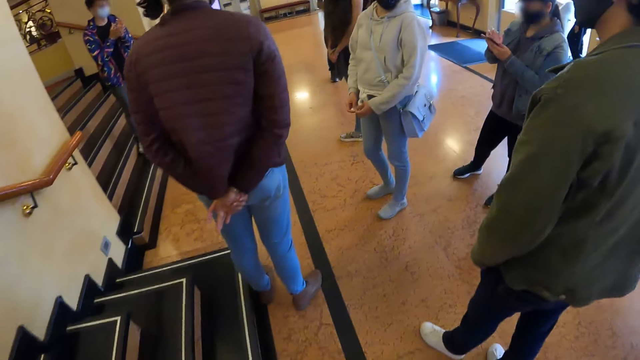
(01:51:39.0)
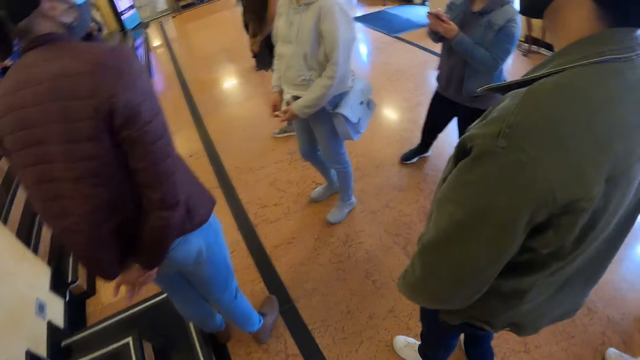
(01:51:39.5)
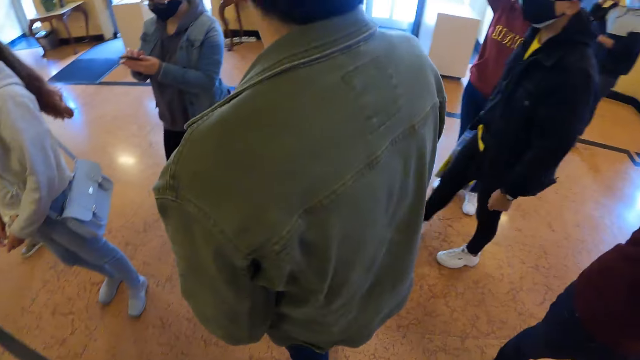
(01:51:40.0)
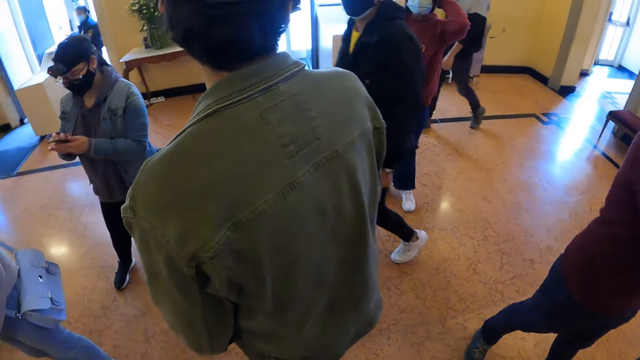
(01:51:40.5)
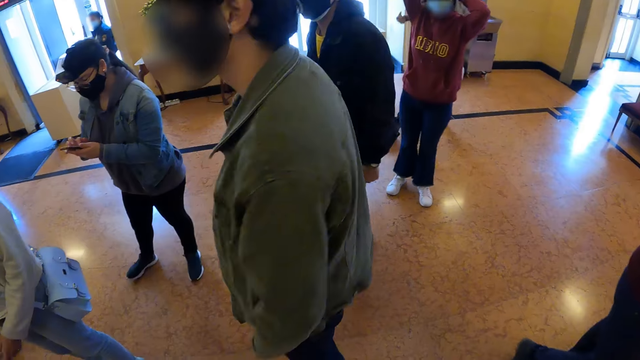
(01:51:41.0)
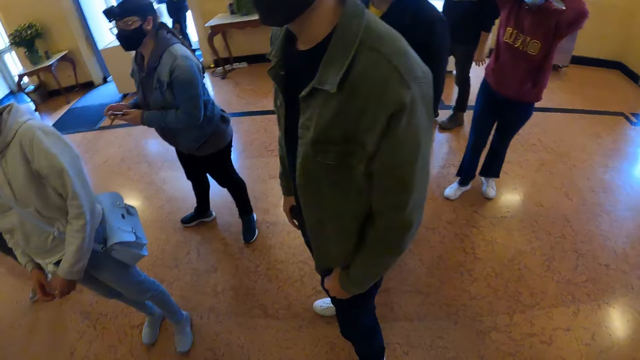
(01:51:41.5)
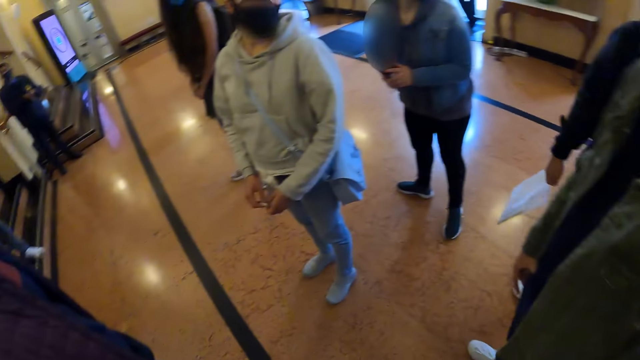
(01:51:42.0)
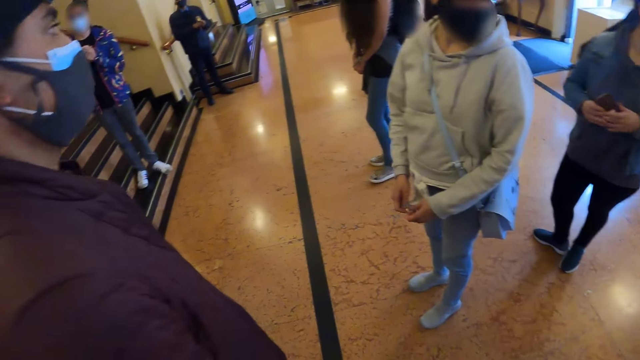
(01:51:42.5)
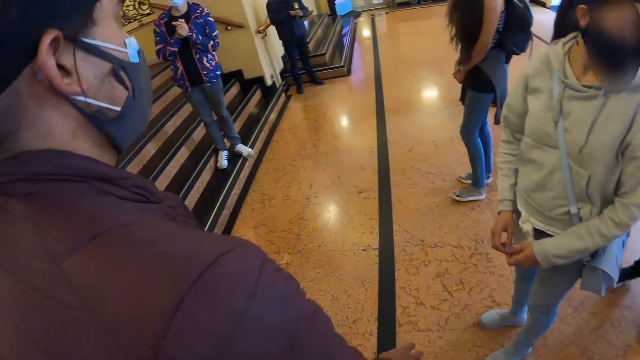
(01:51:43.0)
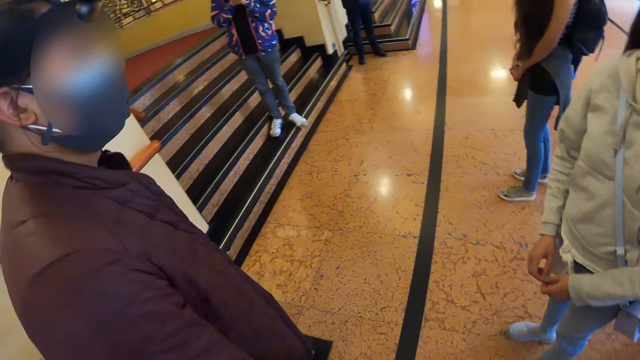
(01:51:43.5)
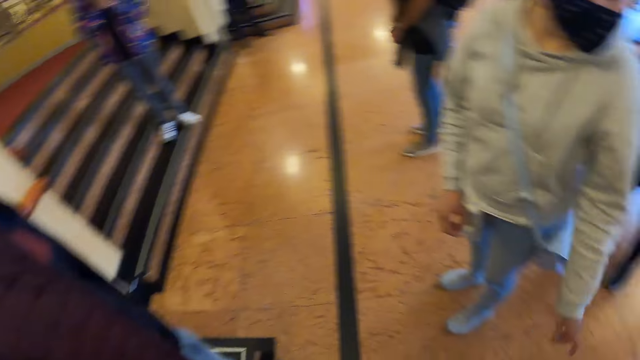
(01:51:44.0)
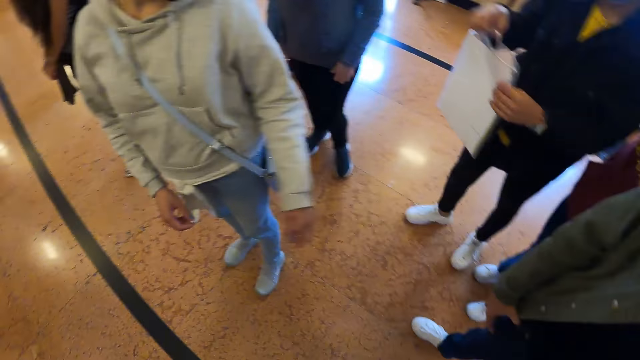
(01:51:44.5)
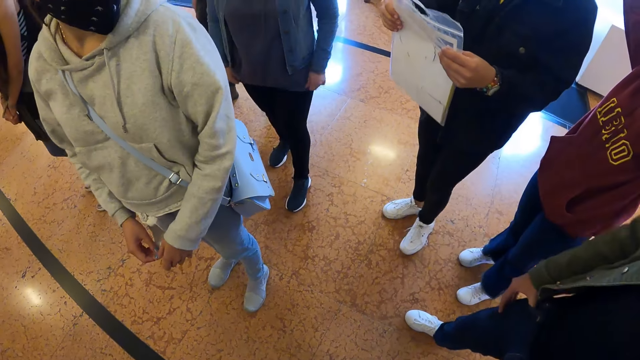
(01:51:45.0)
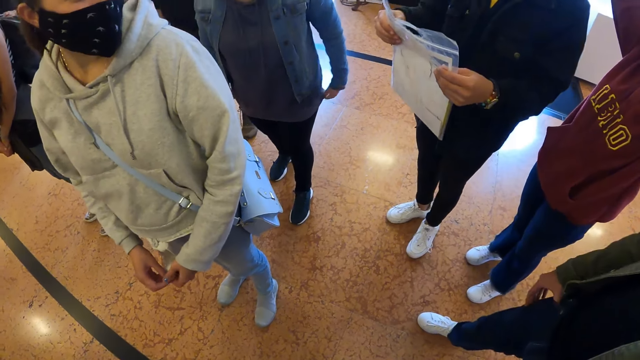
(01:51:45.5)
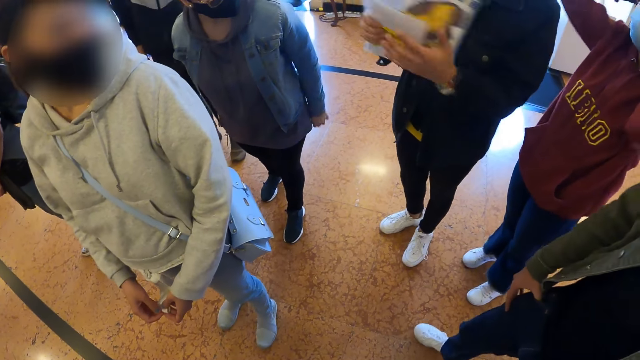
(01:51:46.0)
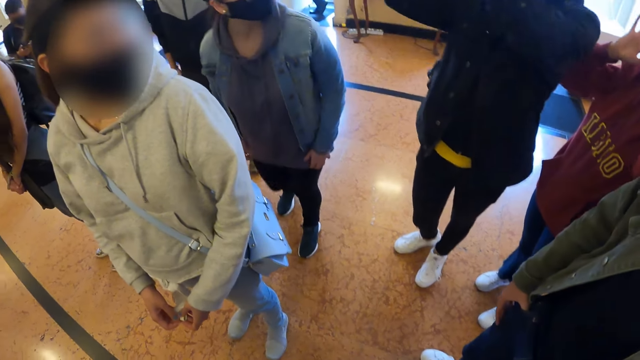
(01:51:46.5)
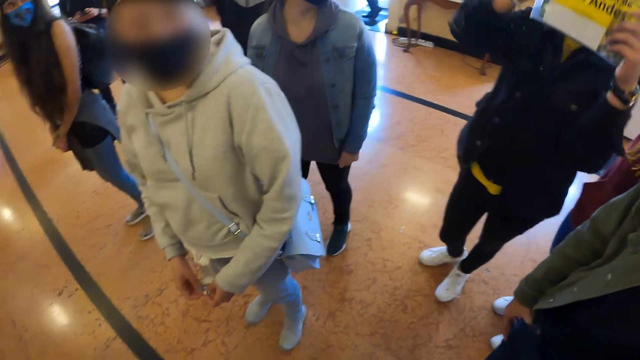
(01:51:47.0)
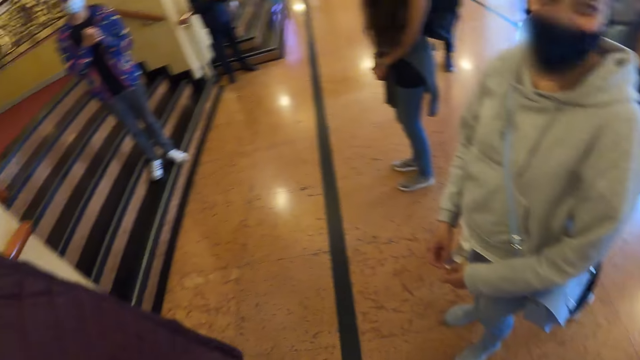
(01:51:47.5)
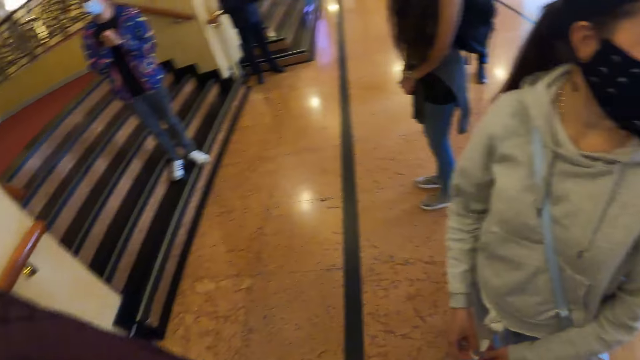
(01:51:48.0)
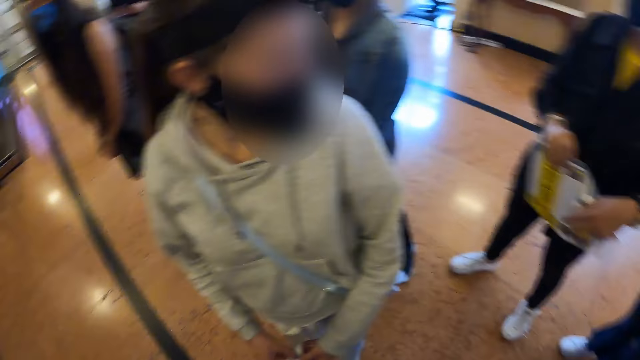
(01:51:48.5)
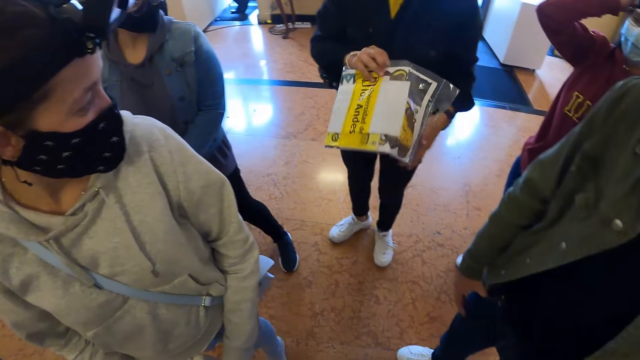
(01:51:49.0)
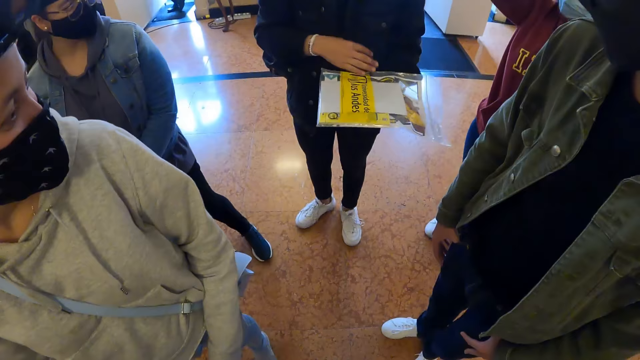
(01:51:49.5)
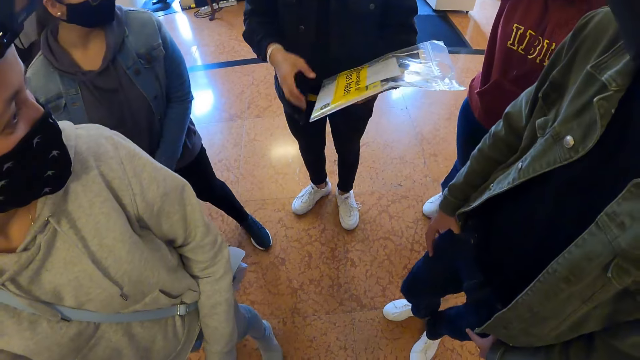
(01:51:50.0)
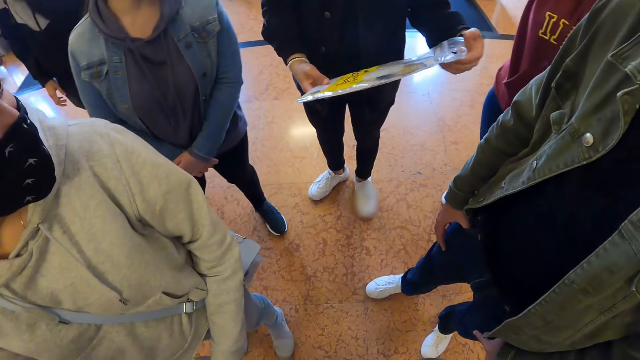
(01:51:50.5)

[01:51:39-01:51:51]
The camera wearer looks at the people. They look around.

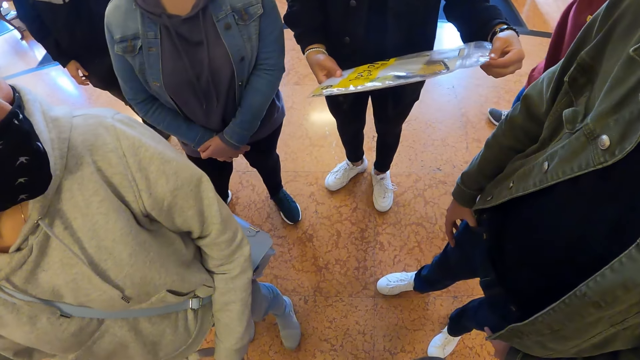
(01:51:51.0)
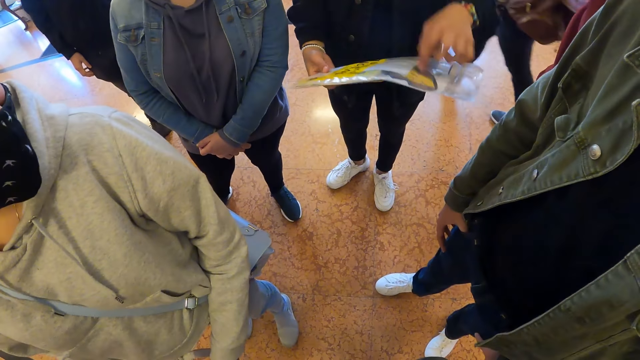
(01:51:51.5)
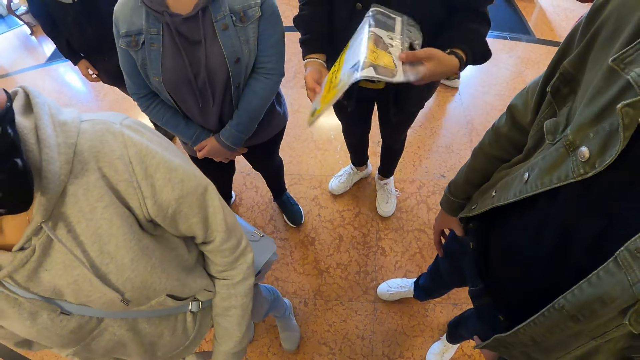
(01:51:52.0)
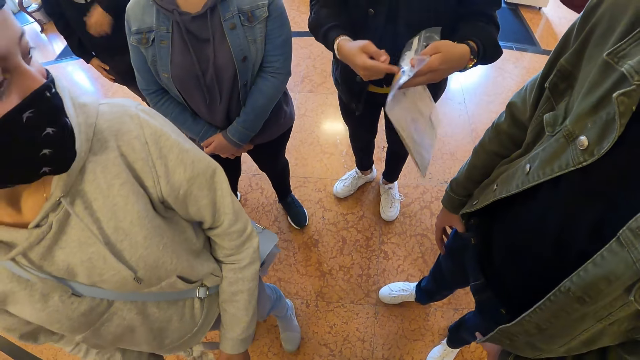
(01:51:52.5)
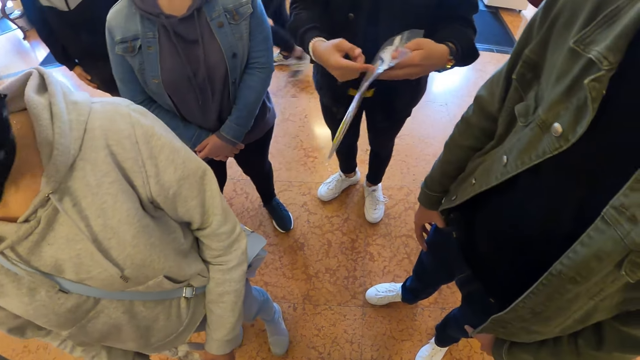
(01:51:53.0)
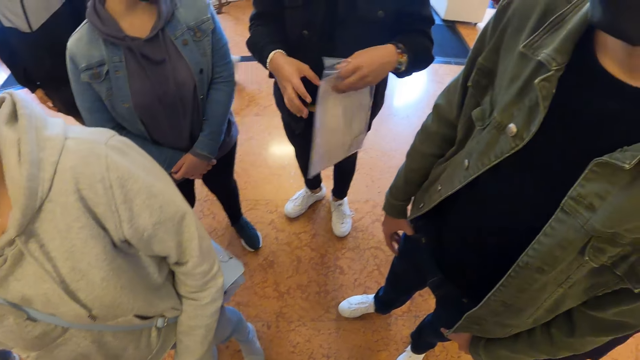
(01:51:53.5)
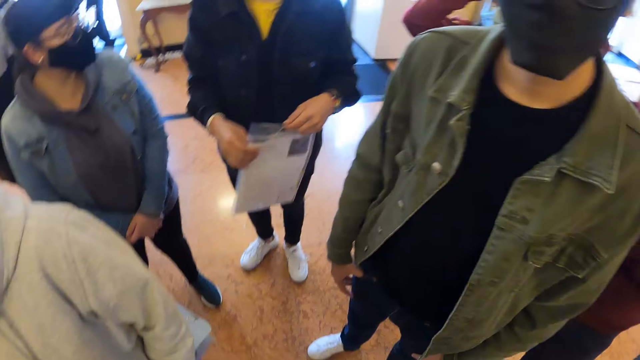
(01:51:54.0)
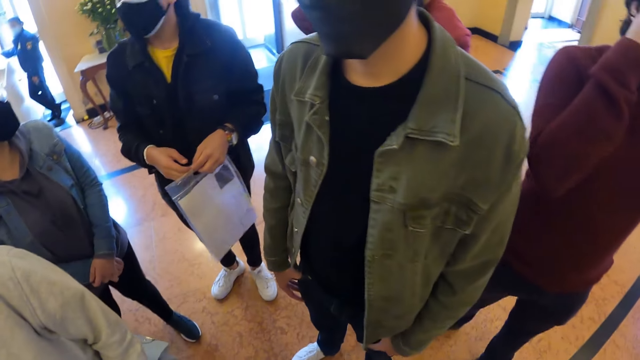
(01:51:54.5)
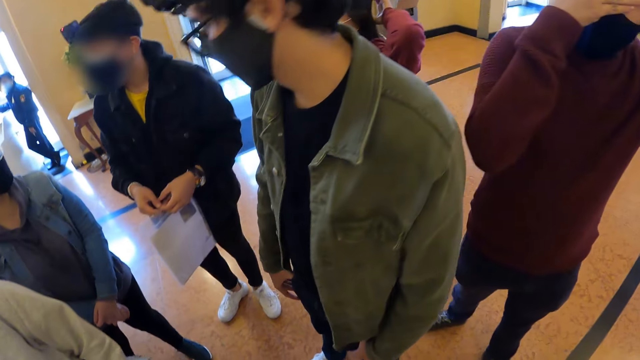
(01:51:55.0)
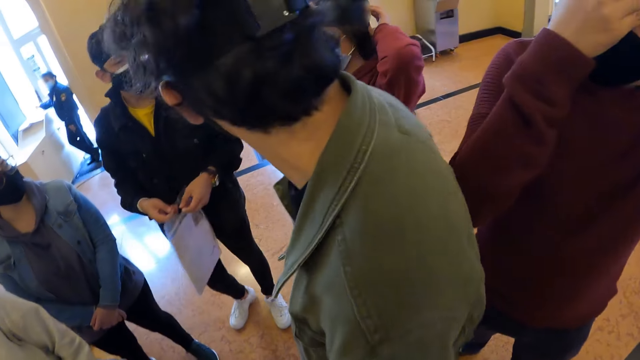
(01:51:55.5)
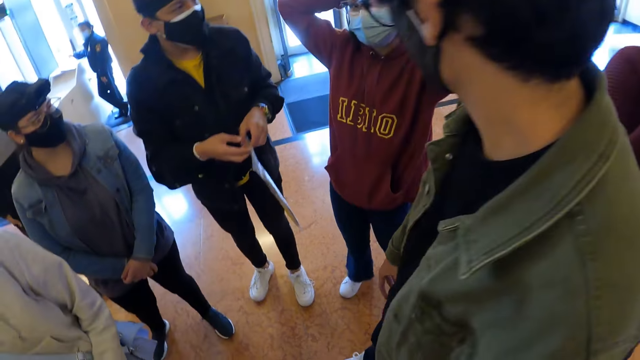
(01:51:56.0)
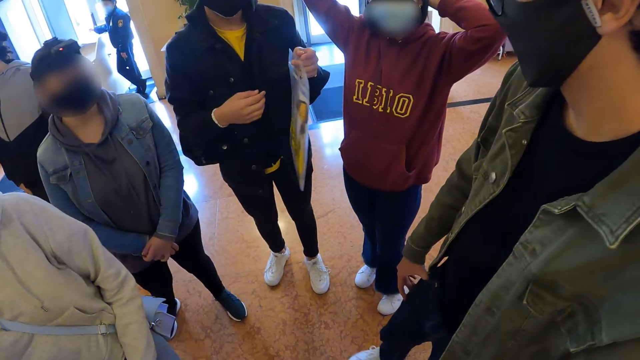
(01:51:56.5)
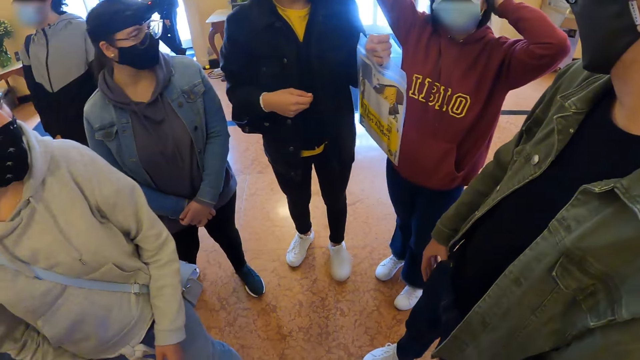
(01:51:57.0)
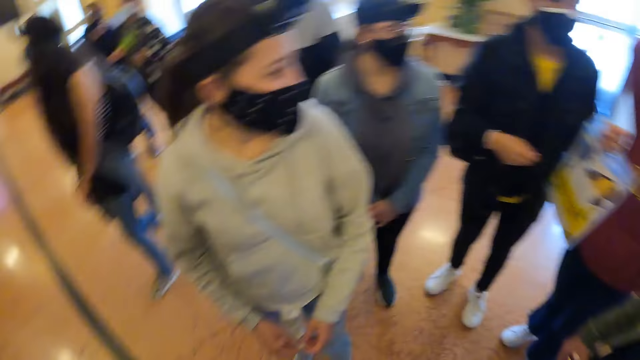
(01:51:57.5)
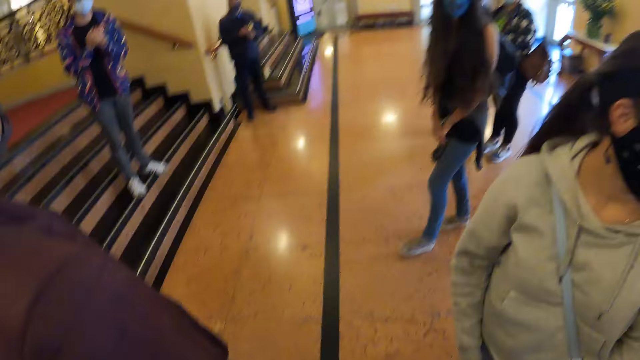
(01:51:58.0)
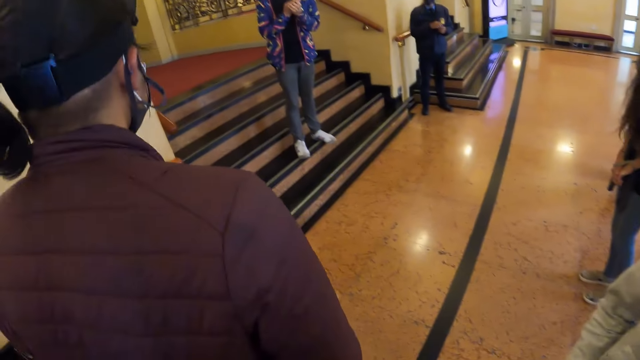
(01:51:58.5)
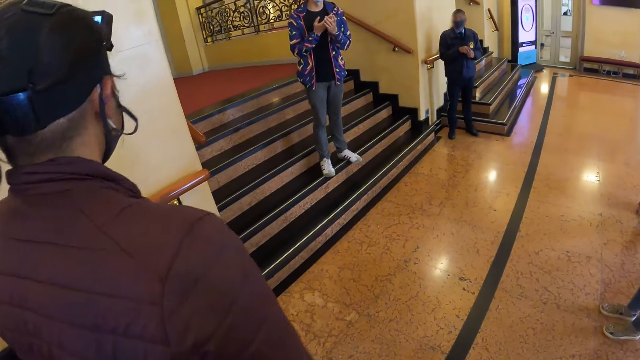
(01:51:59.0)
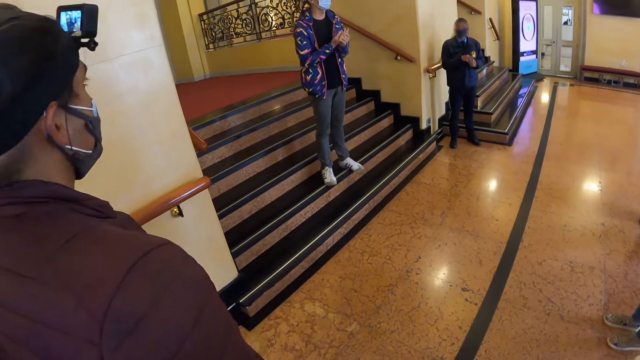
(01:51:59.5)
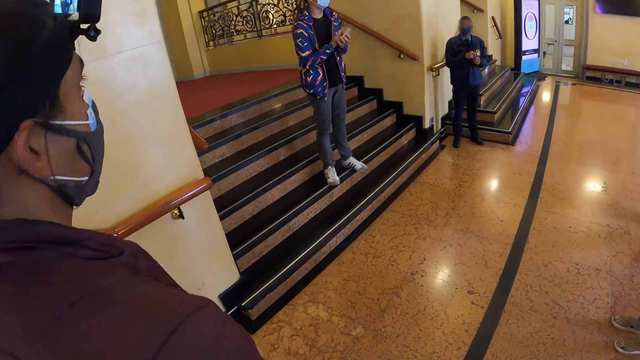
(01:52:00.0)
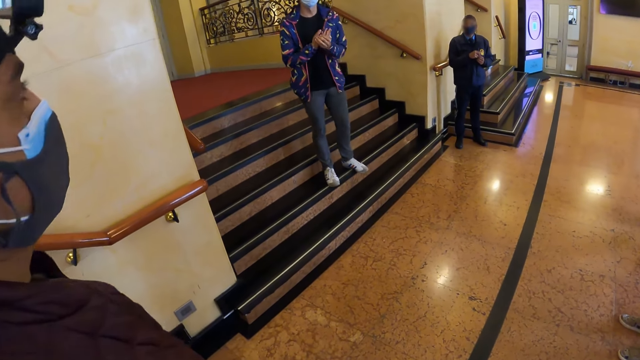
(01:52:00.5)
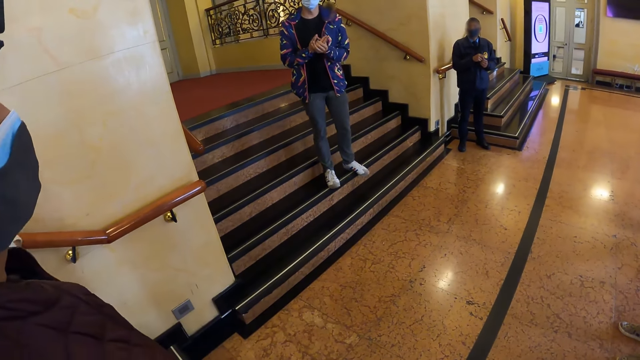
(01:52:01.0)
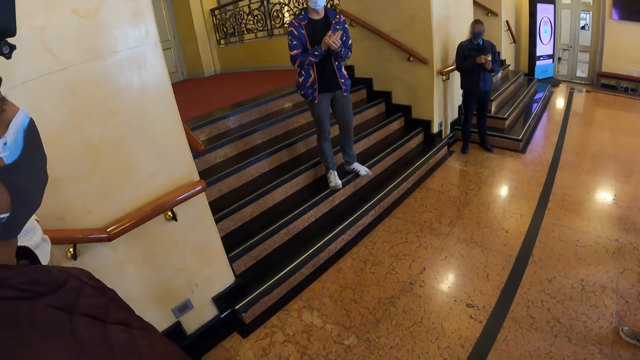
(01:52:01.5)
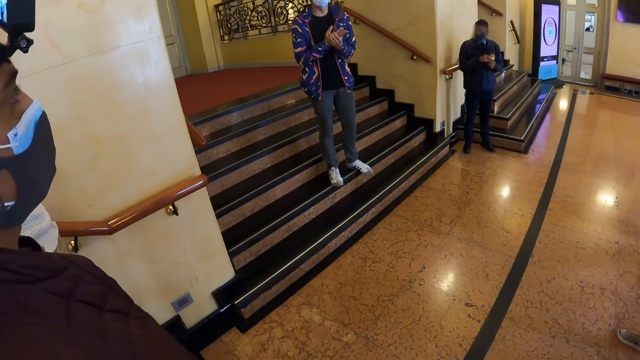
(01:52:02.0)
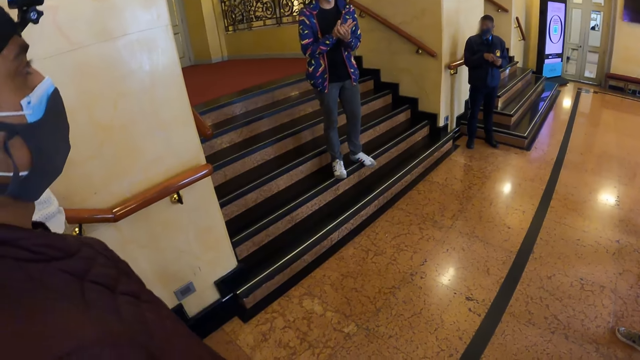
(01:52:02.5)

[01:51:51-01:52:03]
A person talks.
